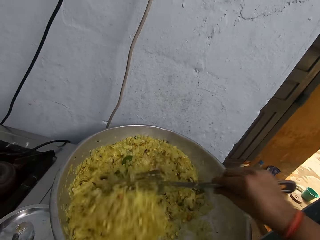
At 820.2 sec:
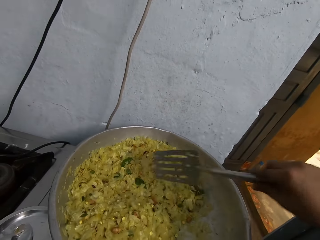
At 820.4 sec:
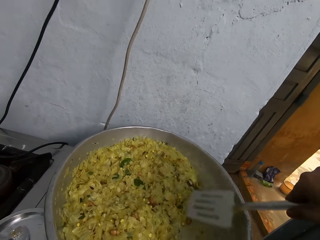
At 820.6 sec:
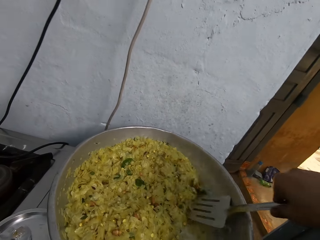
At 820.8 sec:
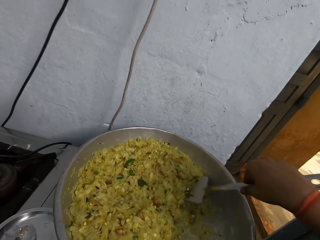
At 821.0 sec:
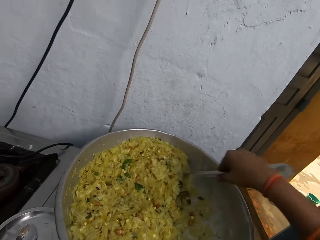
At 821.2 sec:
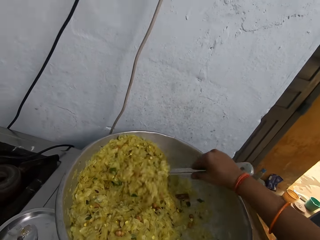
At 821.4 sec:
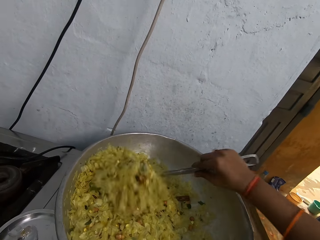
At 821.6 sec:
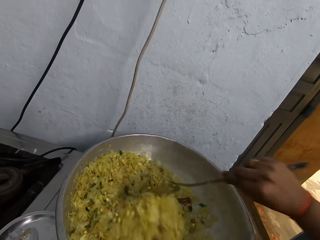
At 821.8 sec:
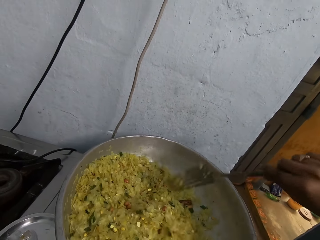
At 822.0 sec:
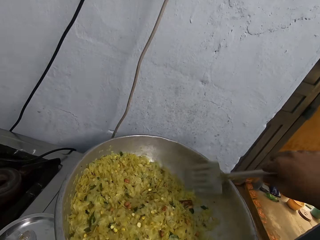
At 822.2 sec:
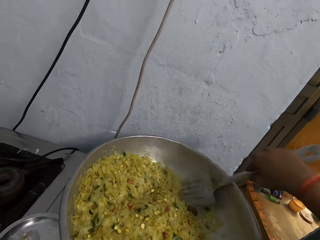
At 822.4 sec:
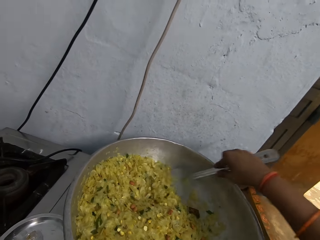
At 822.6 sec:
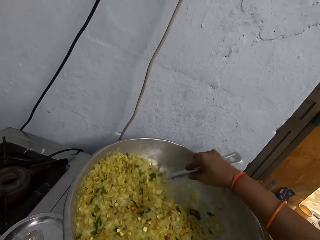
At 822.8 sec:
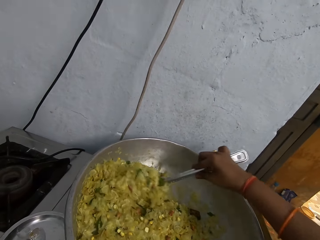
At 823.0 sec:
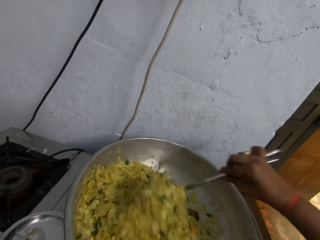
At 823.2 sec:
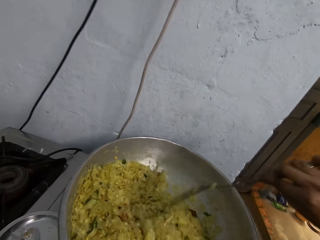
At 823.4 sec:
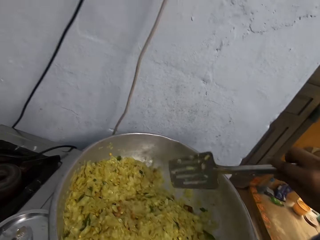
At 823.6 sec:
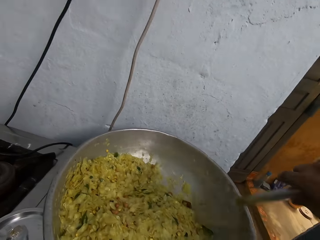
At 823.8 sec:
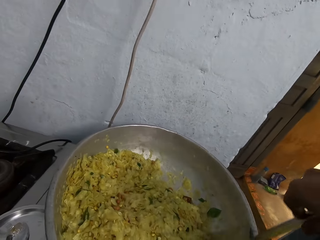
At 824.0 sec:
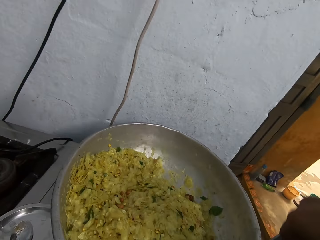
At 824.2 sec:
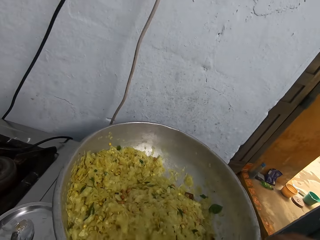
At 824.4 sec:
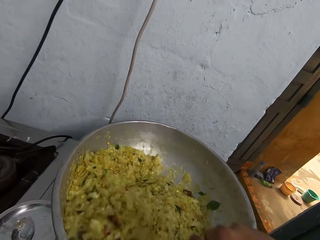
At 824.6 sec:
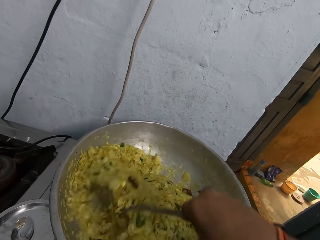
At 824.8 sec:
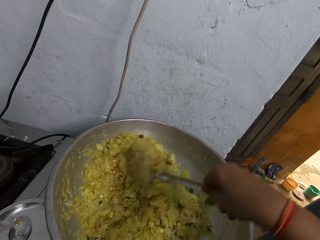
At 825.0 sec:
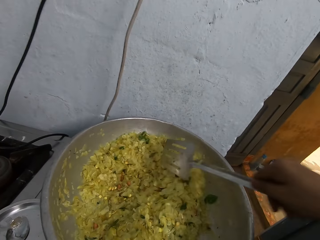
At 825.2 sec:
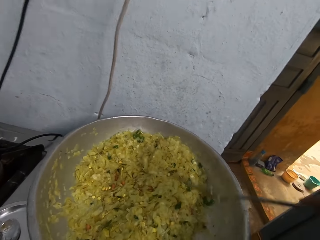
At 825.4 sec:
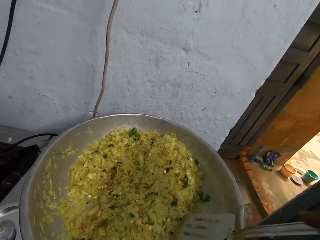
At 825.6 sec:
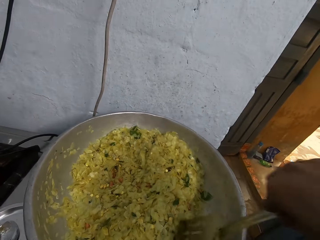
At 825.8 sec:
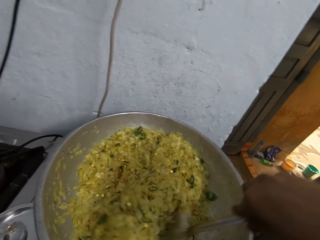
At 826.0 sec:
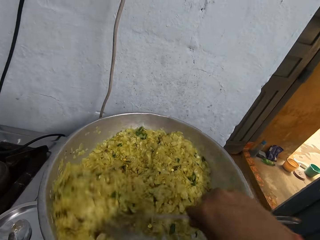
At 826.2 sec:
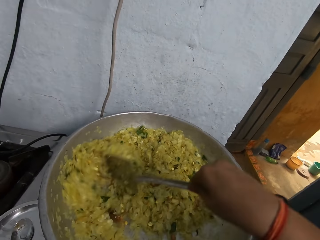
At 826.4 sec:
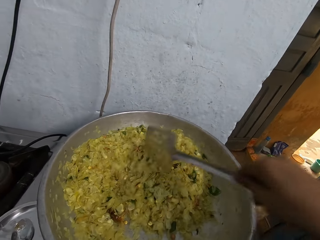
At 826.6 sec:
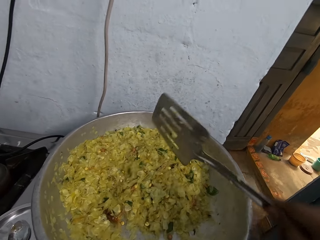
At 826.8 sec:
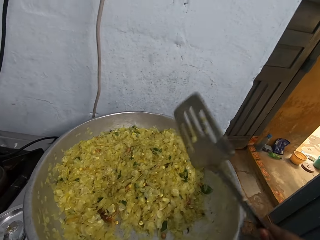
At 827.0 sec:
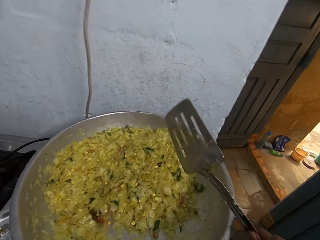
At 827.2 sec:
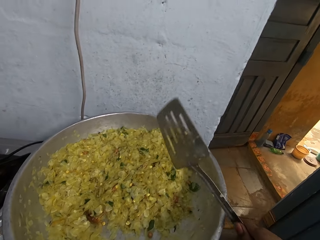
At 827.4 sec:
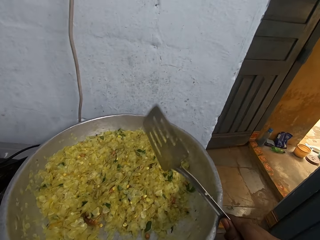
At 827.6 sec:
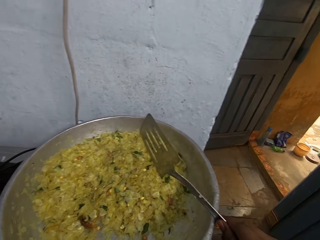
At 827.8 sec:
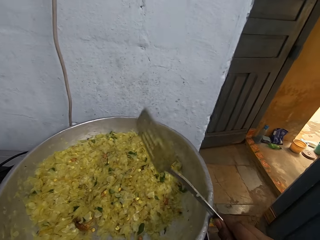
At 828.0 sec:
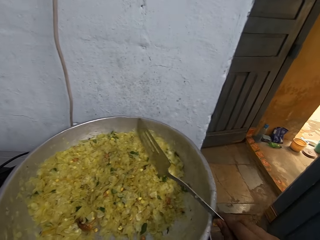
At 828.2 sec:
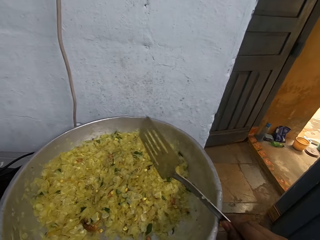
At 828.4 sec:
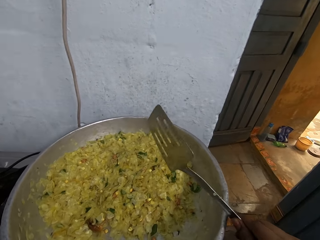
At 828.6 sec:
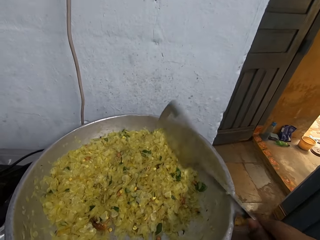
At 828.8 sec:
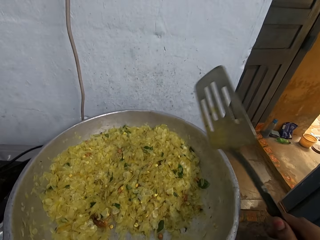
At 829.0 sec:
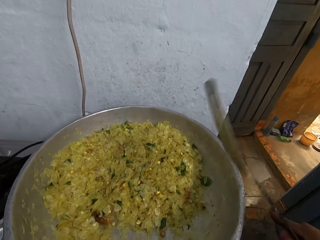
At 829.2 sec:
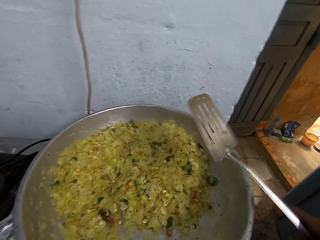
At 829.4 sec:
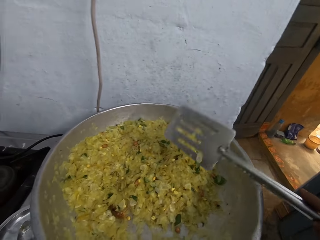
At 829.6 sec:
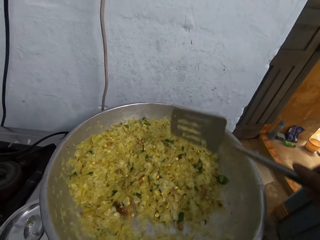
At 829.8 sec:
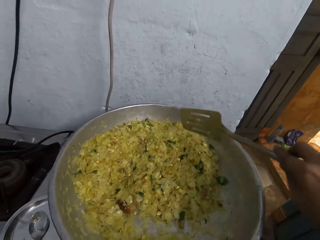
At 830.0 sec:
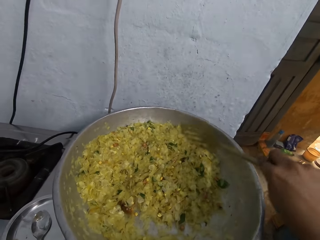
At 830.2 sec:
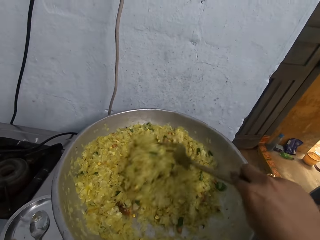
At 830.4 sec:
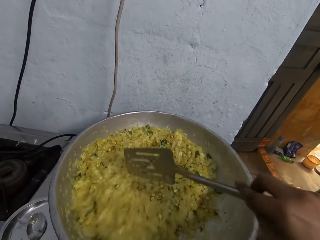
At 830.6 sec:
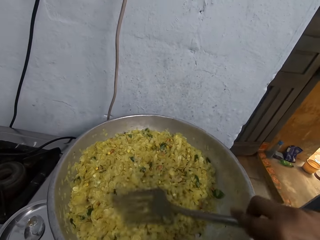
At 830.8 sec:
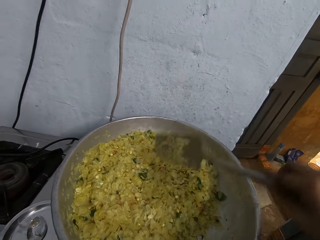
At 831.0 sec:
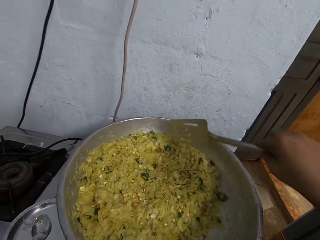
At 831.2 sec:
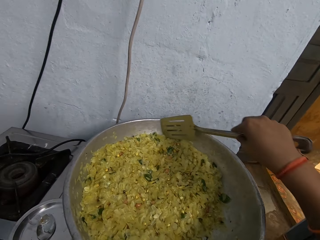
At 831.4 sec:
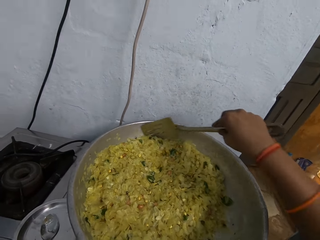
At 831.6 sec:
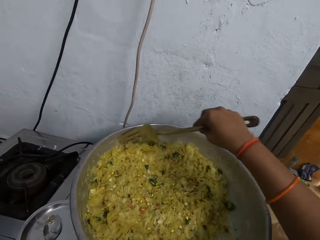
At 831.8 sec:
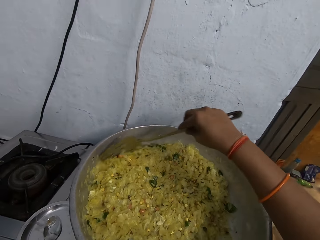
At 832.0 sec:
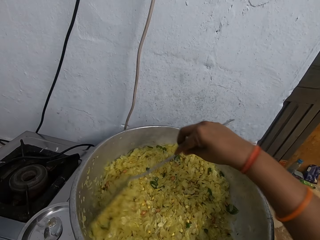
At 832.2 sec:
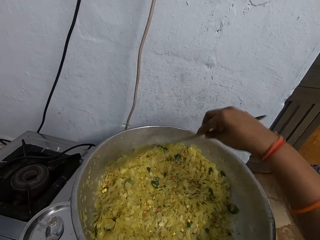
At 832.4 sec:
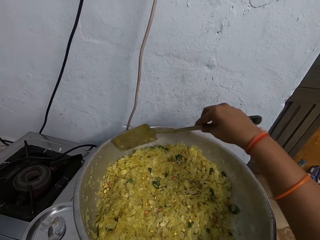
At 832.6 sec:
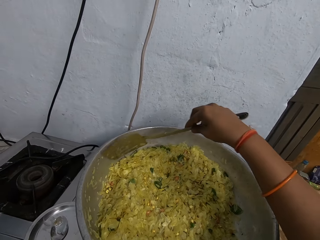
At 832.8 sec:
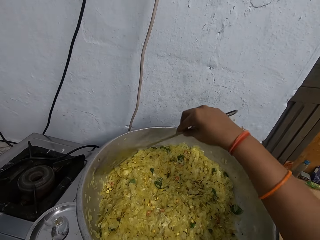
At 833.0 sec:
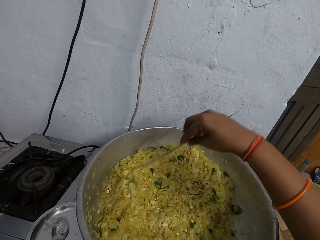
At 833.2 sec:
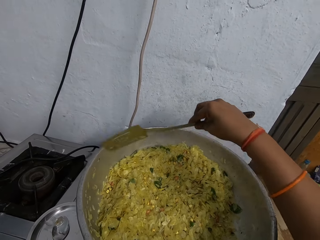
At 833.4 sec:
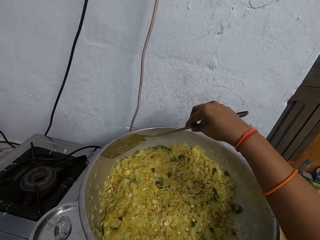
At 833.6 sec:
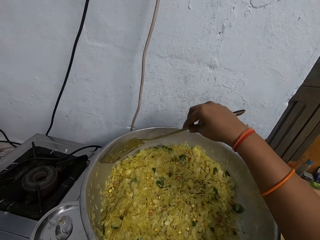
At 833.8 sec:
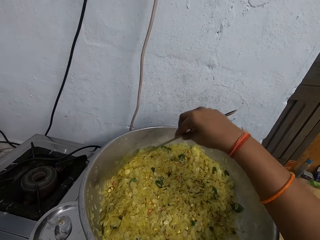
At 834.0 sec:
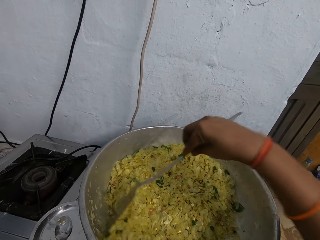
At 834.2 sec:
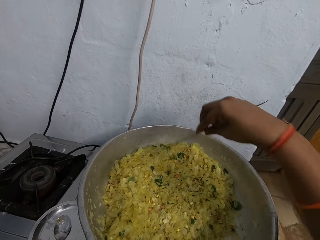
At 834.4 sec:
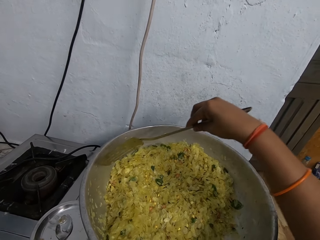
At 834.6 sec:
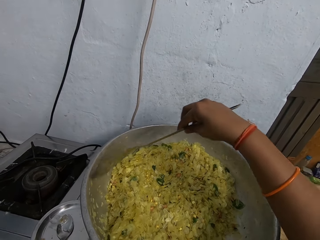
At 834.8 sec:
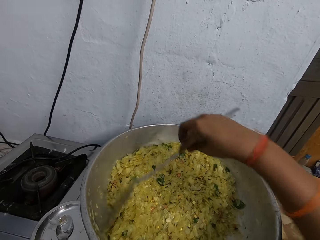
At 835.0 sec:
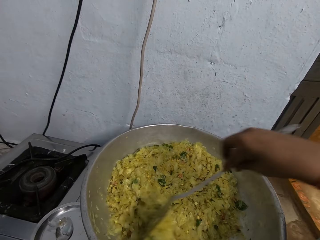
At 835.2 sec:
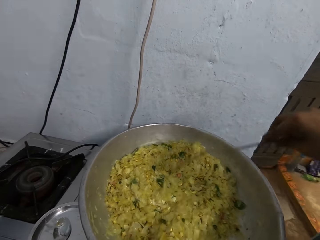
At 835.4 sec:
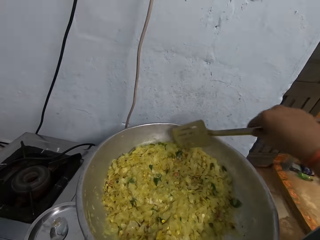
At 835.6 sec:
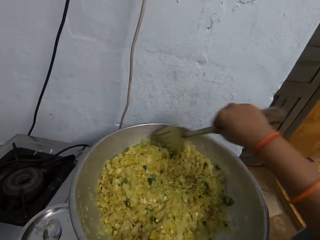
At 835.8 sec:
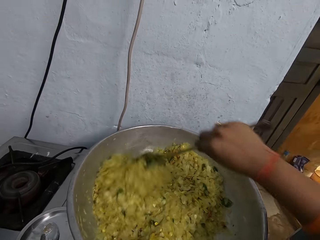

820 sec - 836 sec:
The camera wearer shakes the cooking spoon. They knock the cooking spoon on the cooking pot. They stir food in the cooking pot with the cooking spoon.

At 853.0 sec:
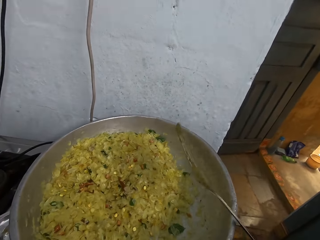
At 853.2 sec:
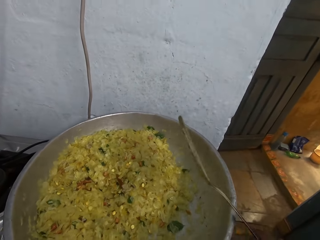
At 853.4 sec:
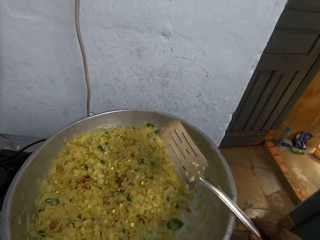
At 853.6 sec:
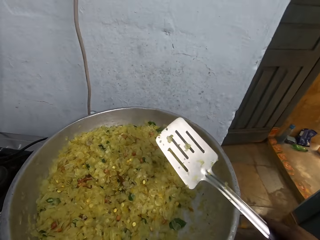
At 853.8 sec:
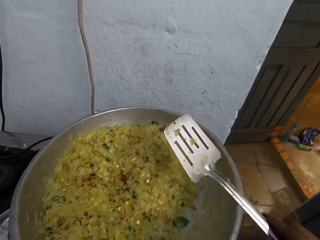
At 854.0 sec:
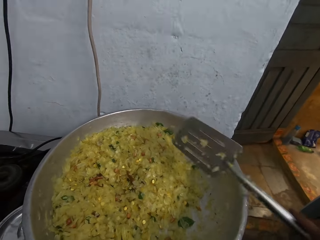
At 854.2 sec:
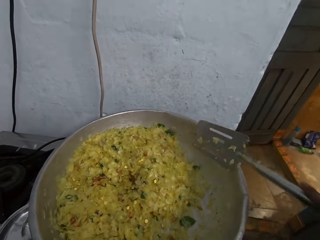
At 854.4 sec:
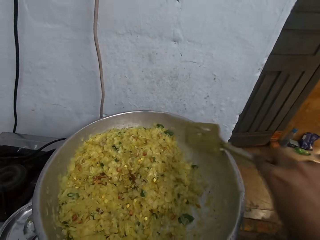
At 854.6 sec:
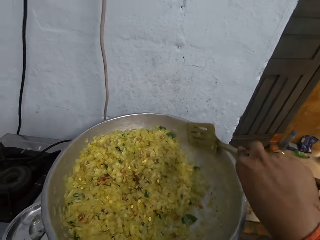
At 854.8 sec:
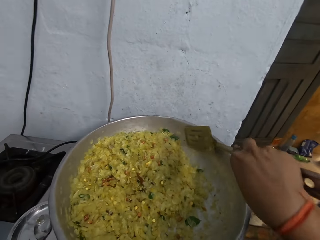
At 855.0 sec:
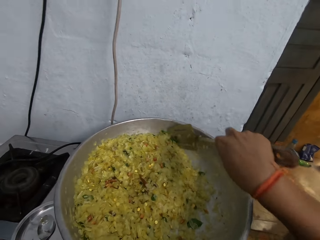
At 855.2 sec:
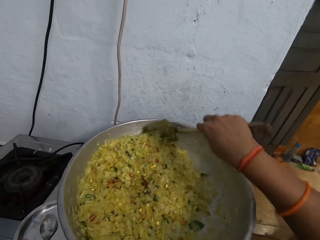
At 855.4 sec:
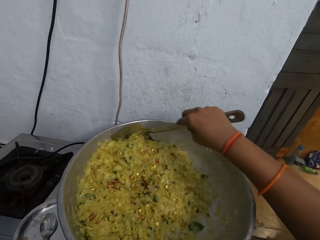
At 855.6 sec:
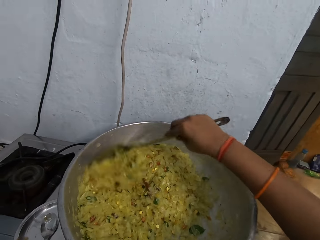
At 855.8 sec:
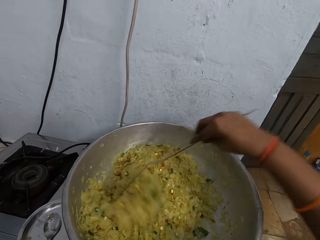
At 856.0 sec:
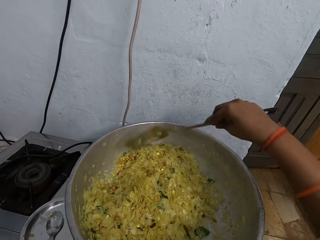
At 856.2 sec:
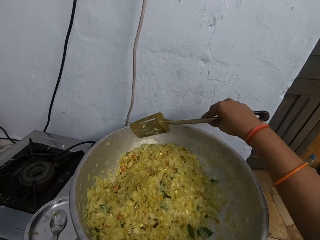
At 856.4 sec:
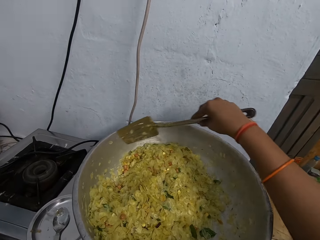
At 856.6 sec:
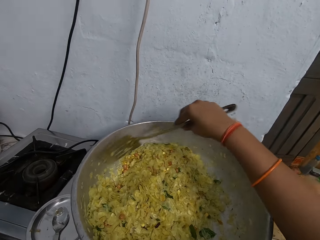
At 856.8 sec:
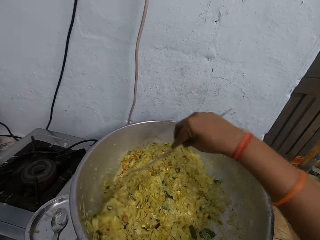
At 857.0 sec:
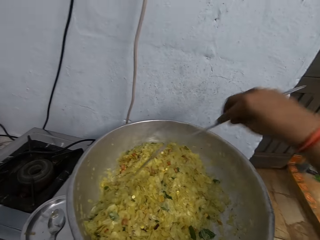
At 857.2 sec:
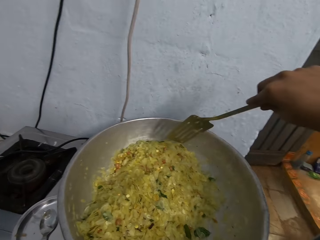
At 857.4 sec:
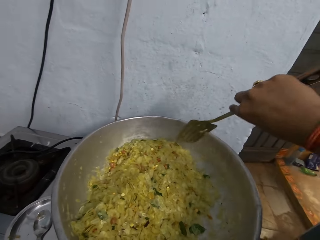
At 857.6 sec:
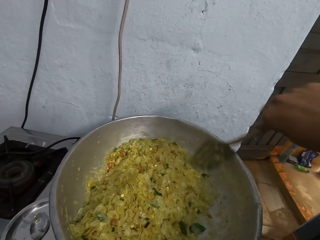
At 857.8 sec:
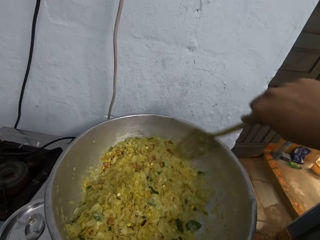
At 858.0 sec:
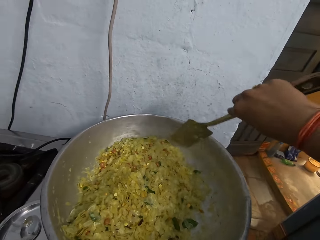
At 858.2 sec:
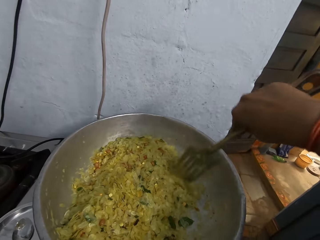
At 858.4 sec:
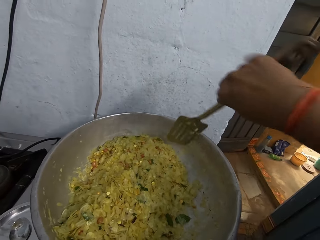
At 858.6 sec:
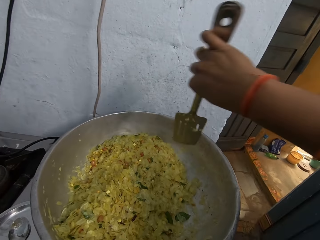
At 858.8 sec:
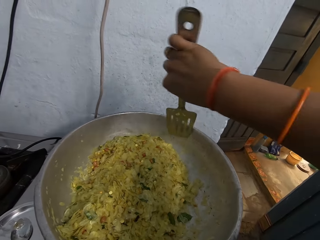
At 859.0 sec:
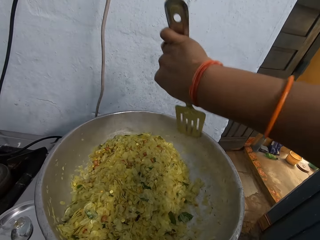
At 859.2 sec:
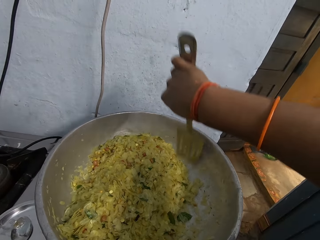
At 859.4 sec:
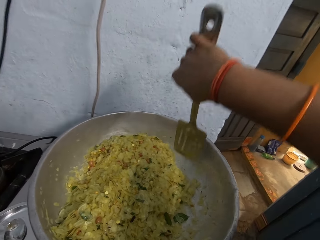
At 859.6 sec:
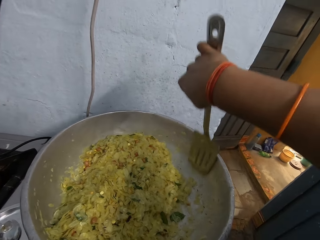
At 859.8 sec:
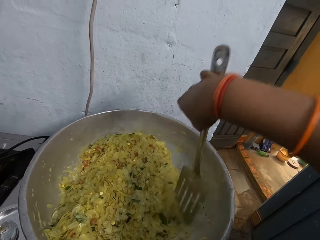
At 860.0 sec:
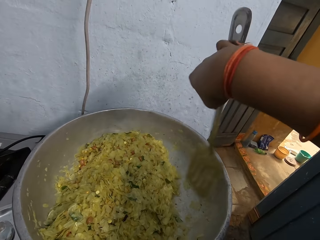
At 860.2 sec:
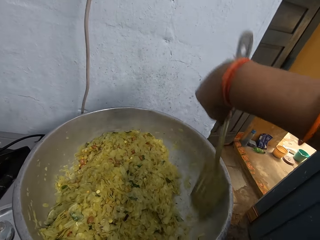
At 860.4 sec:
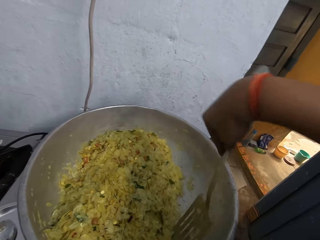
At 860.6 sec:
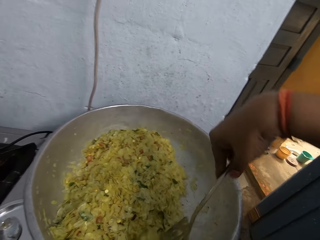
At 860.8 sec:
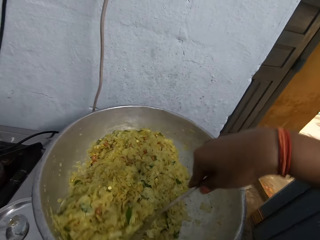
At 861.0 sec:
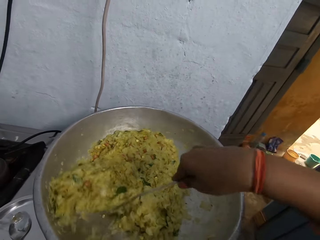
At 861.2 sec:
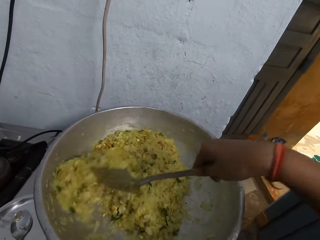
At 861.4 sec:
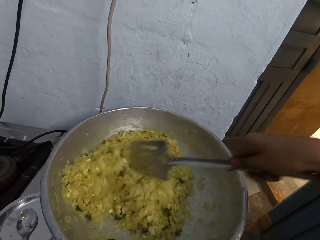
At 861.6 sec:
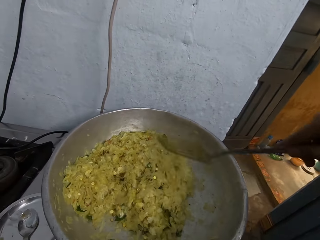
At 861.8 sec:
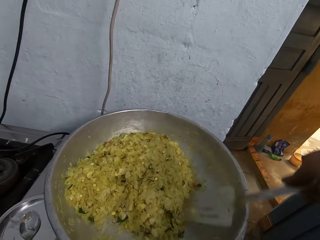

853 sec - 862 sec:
The camera wearer shakes the cooking spoon. They stir food in the cooking pot with the cooking spoon.
